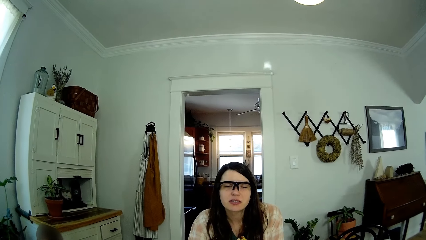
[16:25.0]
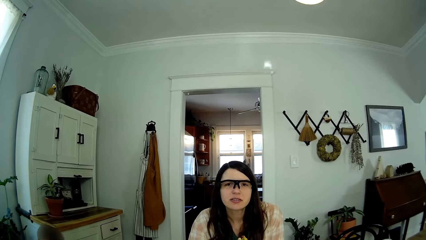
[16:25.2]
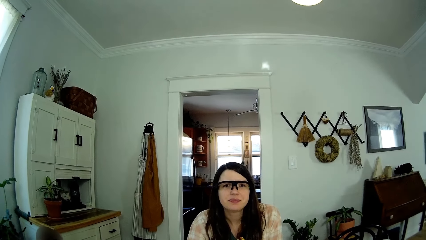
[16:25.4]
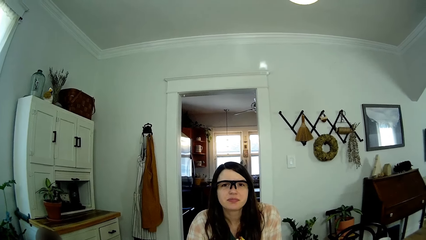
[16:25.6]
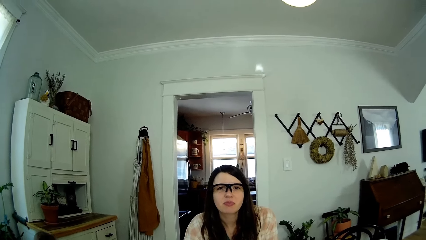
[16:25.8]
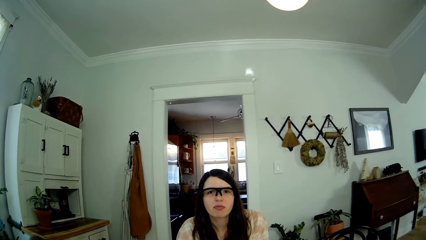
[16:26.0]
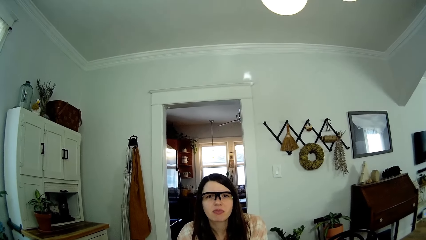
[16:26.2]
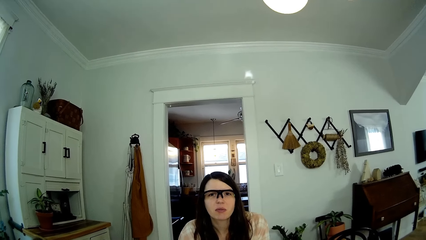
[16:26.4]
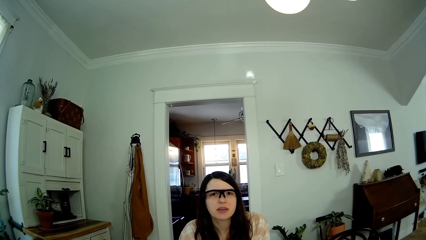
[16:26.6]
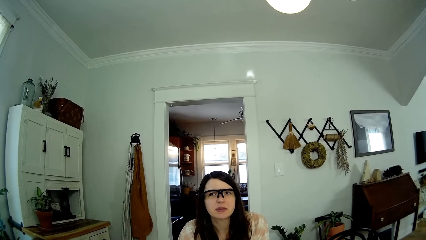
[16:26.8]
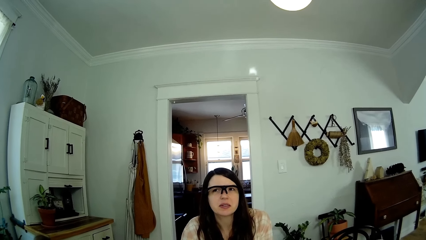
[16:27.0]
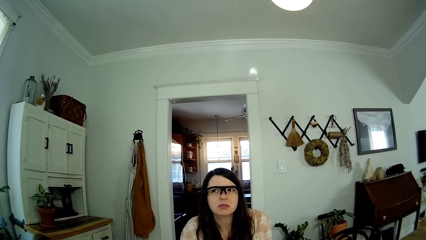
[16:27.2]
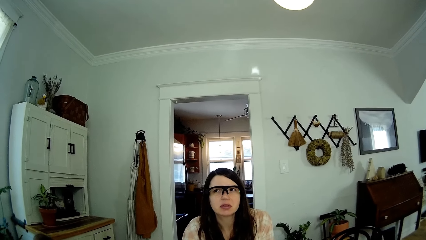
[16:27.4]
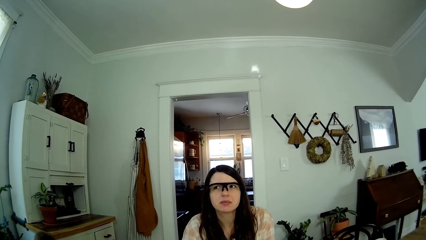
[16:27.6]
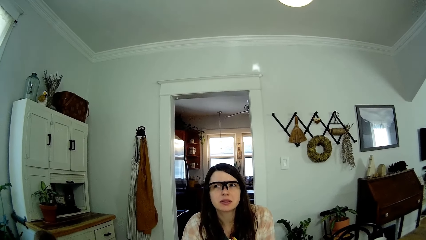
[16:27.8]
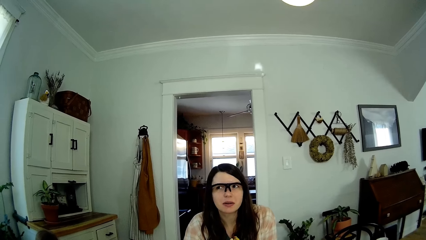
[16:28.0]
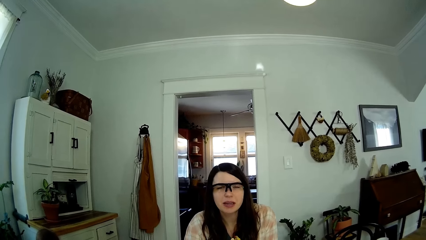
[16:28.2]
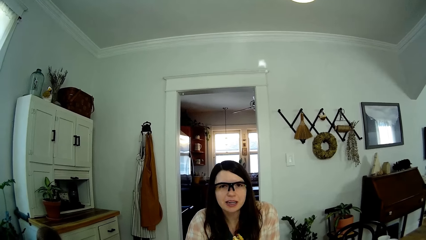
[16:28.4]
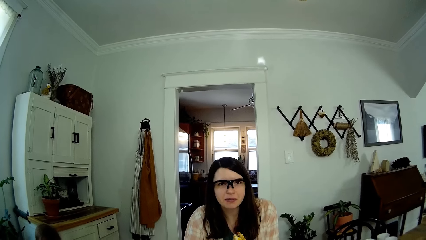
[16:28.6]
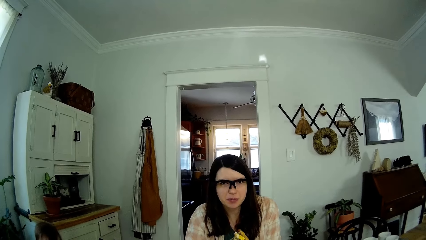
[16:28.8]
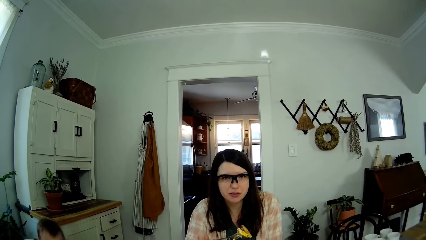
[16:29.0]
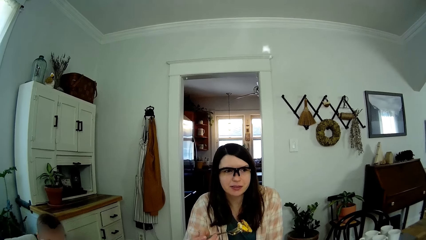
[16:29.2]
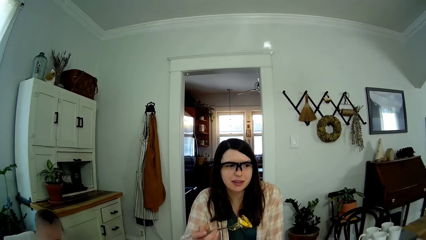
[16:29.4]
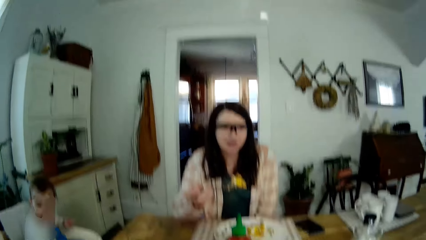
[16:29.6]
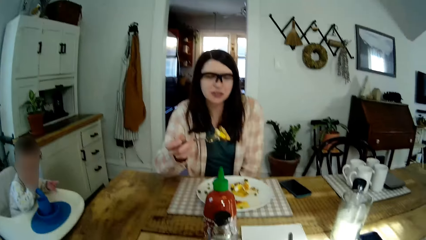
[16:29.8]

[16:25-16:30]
A woman converses.
